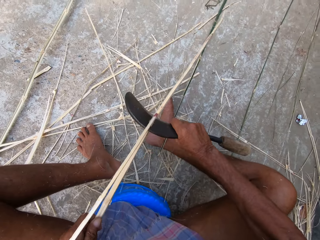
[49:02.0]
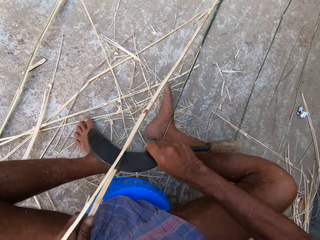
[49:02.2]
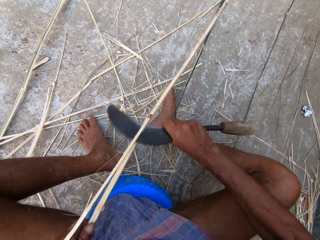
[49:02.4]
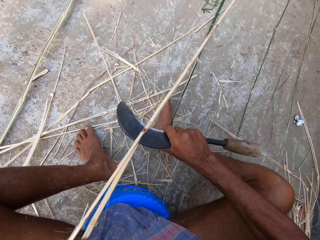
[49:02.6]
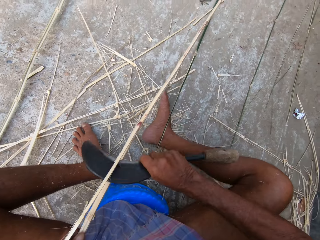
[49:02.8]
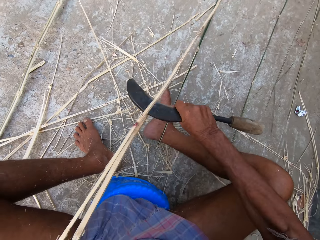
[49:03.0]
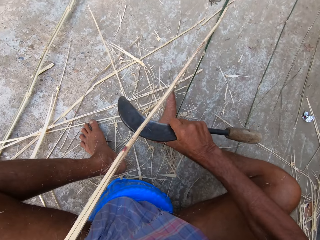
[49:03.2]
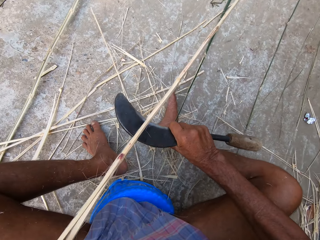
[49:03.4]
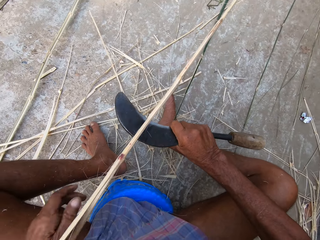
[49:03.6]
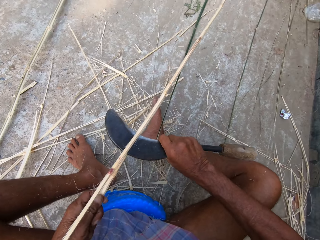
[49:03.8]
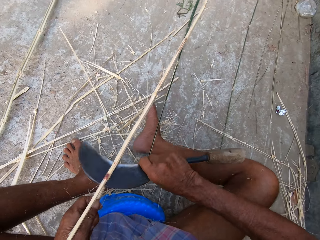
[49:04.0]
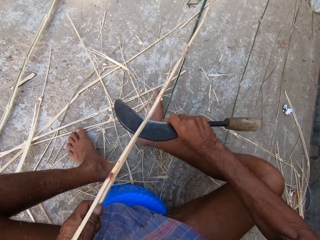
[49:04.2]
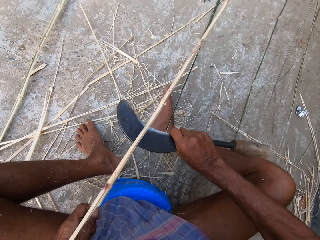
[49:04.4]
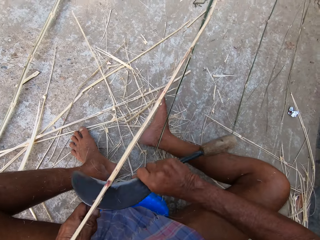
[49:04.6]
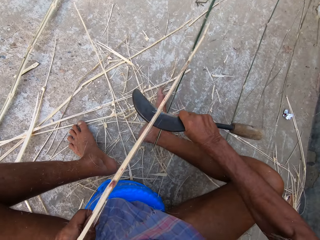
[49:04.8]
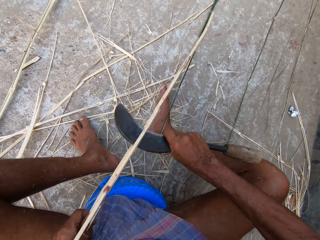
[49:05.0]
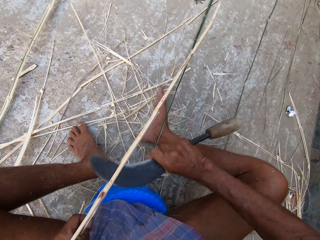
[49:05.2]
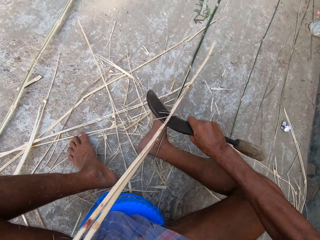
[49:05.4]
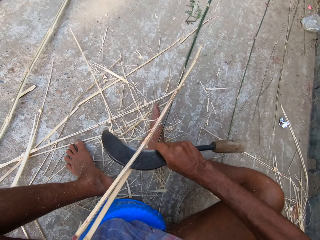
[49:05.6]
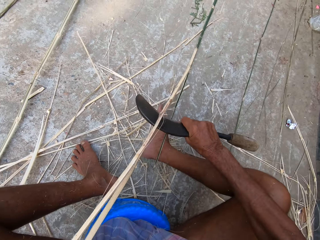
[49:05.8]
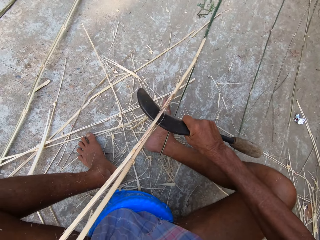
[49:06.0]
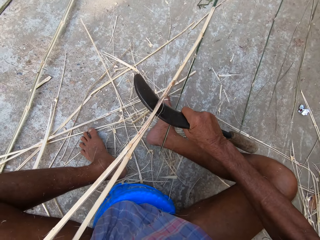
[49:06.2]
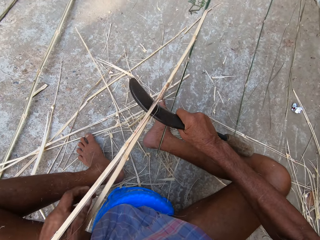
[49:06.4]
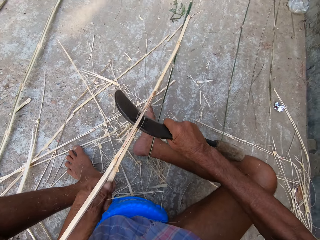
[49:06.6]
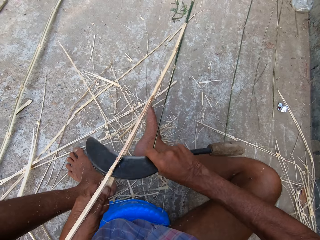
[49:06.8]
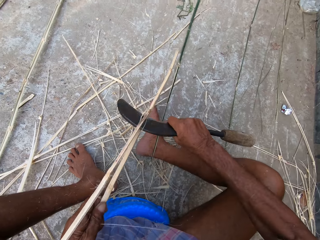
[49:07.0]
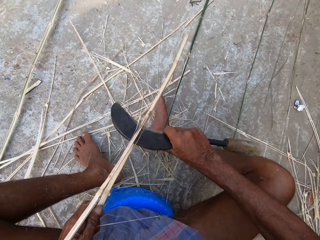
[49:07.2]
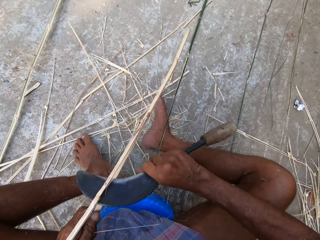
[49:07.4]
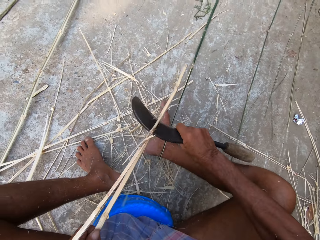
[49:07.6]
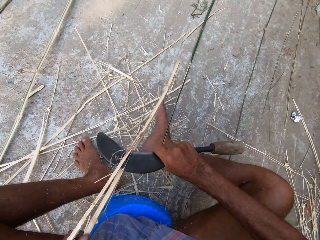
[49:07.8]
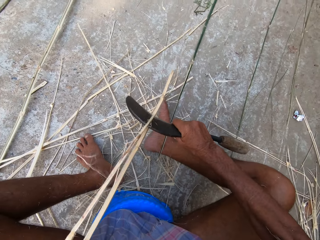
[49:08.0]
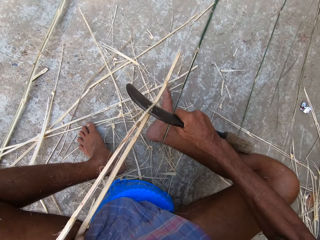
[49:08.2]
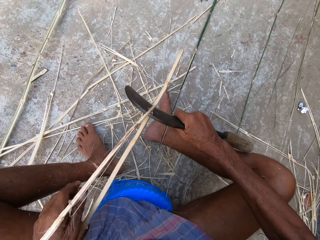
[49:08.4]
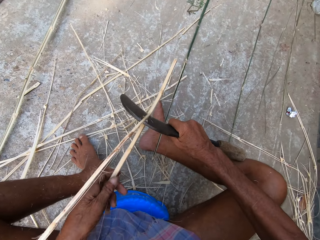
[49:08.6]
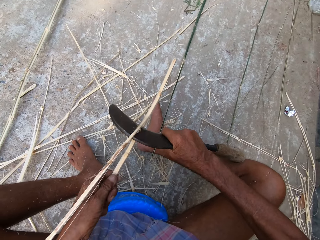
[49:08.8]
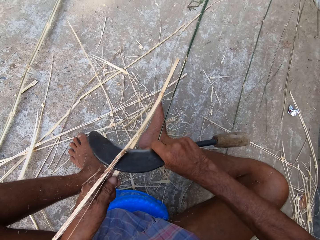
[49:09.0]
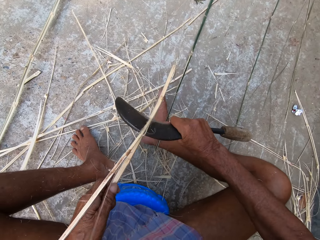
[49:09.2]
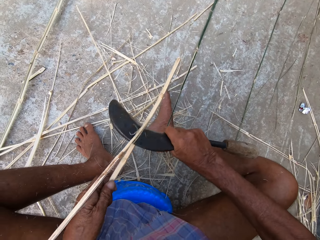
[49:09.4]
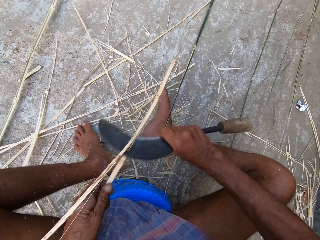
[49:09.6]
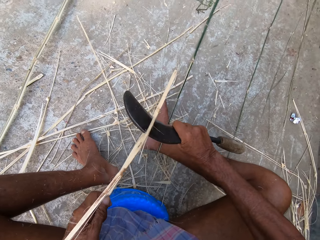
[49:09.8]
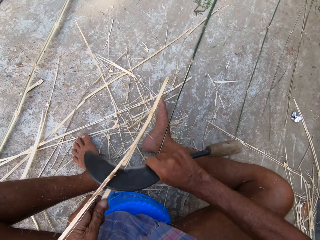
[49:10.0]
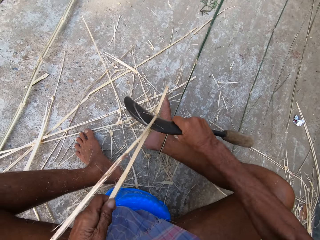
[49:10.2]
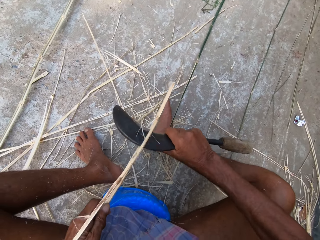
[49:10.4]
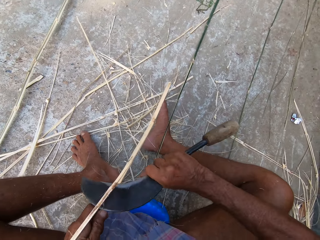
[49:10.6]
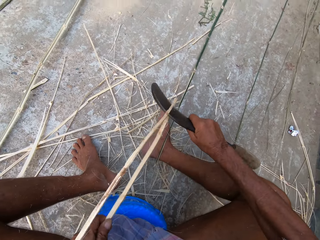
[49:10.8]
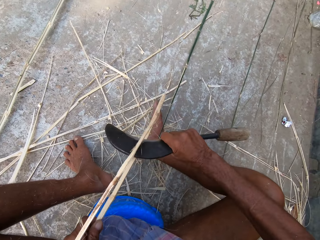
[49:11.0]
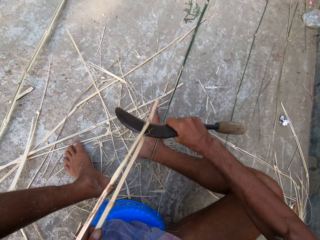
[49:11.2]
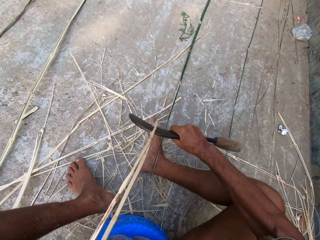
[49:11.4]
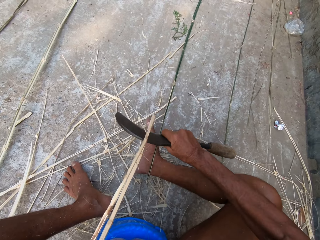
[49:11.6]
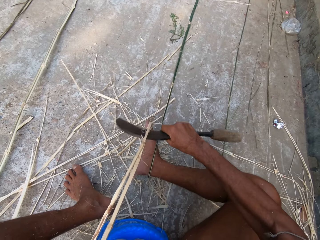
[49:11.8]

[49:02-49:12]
The camera wearer cuts a bamboo stick with a sickle tool. They cut the bamboo stick with the sickle tool again.

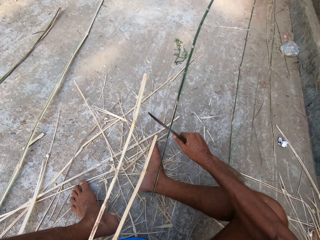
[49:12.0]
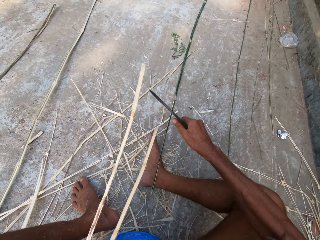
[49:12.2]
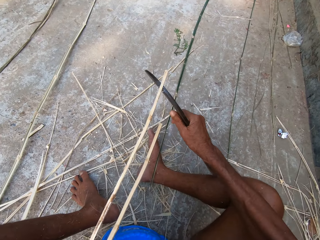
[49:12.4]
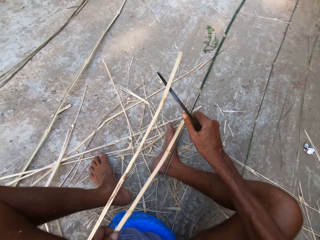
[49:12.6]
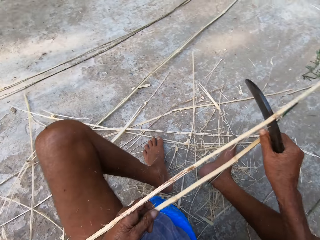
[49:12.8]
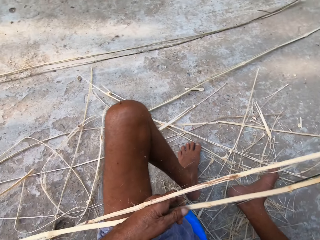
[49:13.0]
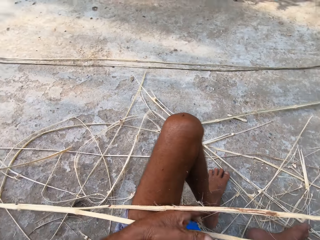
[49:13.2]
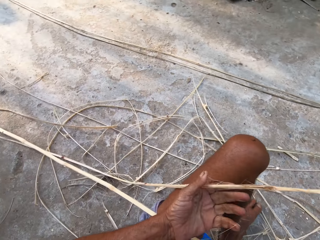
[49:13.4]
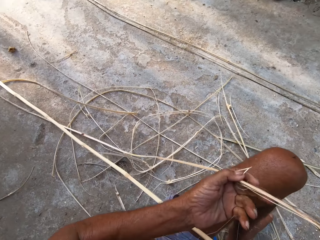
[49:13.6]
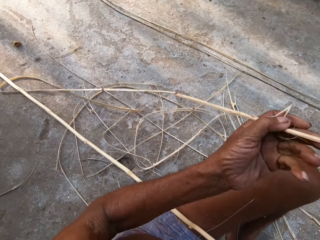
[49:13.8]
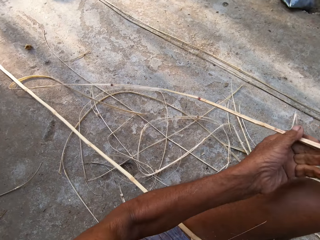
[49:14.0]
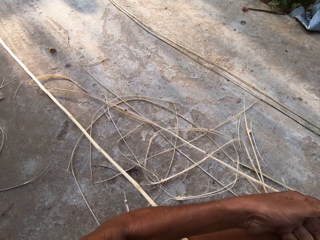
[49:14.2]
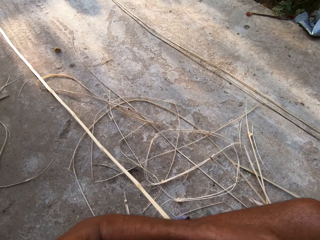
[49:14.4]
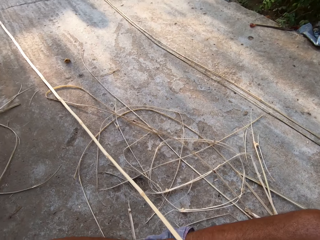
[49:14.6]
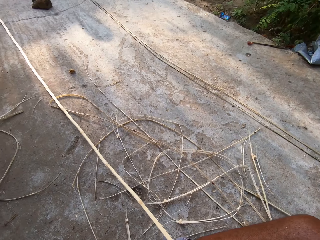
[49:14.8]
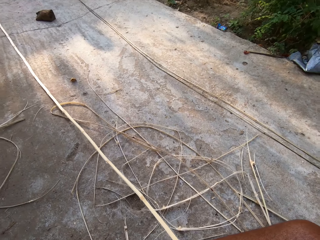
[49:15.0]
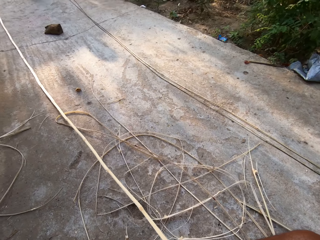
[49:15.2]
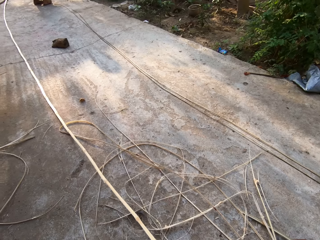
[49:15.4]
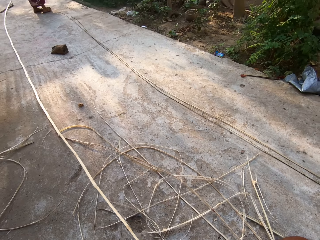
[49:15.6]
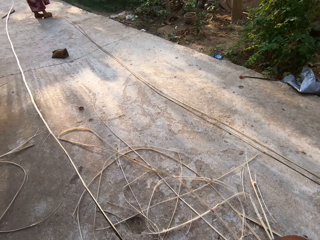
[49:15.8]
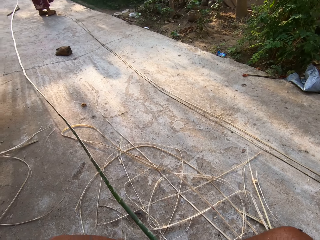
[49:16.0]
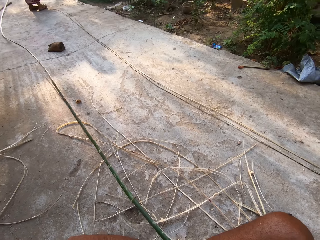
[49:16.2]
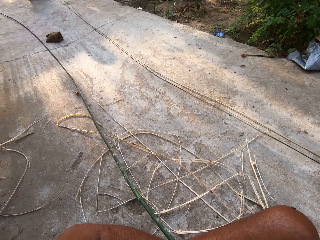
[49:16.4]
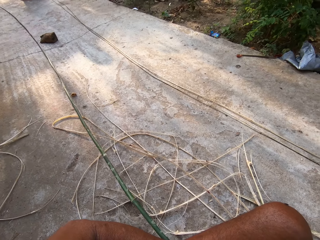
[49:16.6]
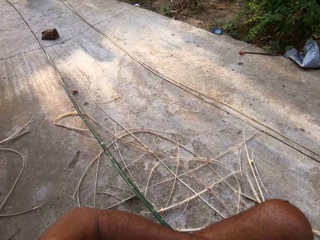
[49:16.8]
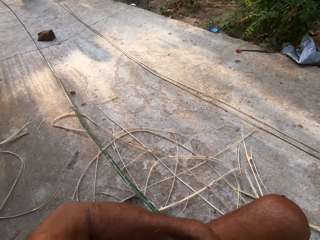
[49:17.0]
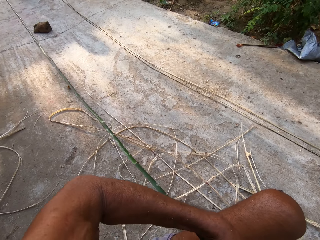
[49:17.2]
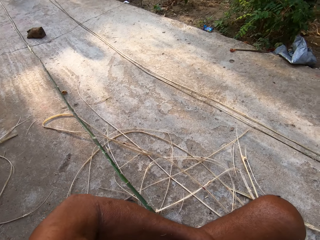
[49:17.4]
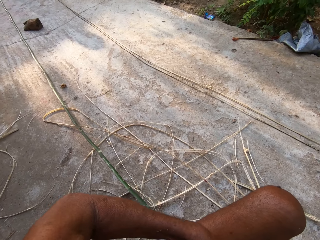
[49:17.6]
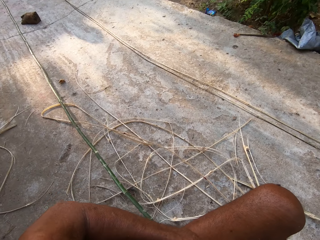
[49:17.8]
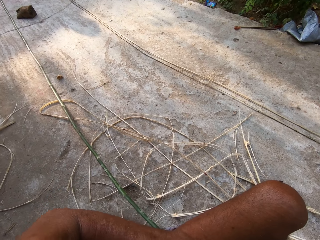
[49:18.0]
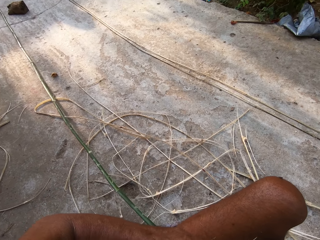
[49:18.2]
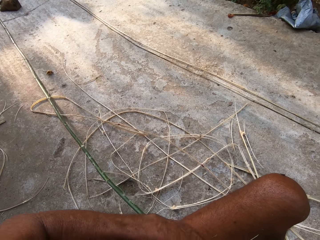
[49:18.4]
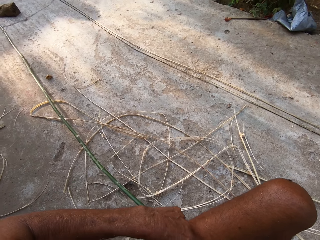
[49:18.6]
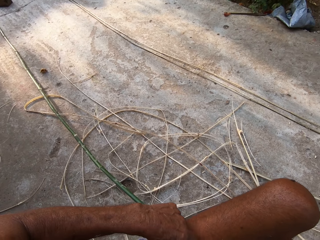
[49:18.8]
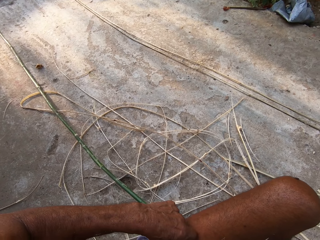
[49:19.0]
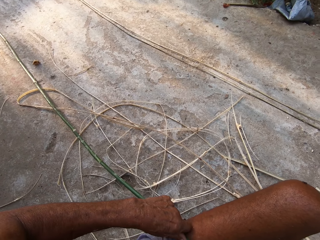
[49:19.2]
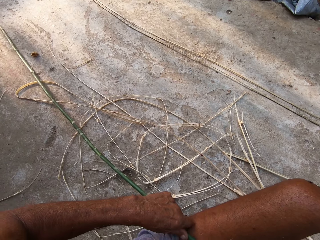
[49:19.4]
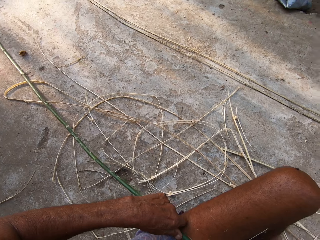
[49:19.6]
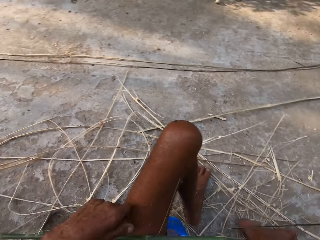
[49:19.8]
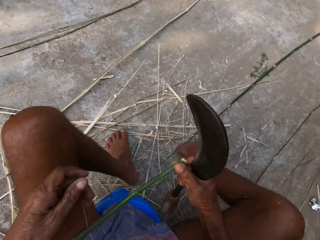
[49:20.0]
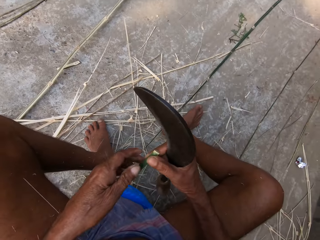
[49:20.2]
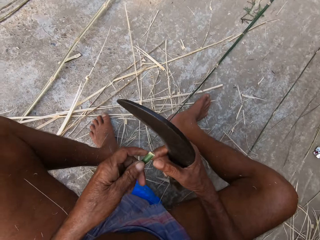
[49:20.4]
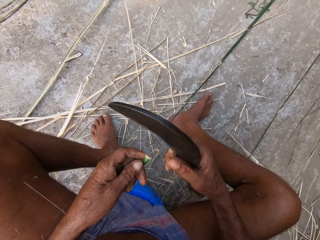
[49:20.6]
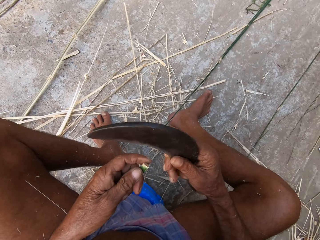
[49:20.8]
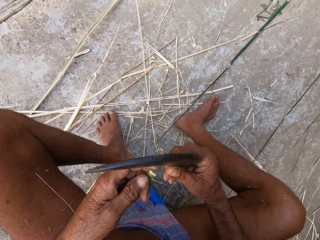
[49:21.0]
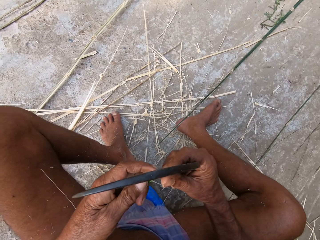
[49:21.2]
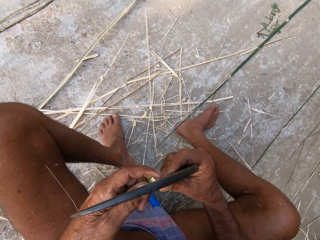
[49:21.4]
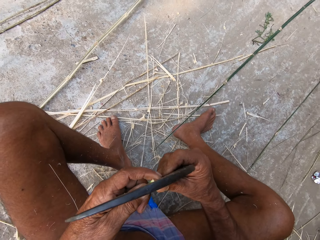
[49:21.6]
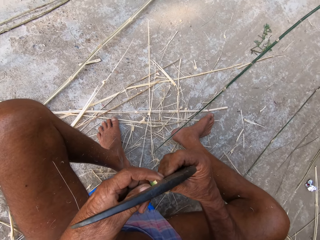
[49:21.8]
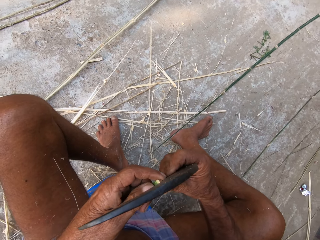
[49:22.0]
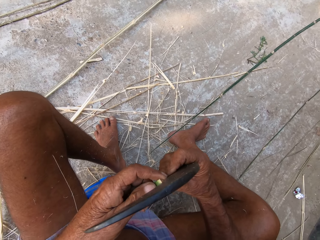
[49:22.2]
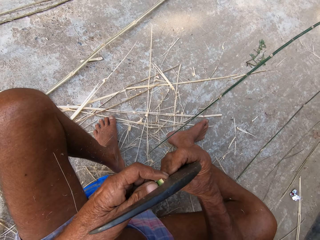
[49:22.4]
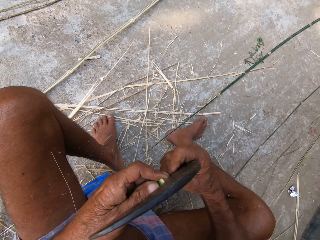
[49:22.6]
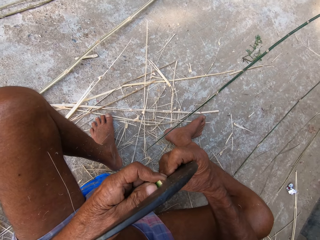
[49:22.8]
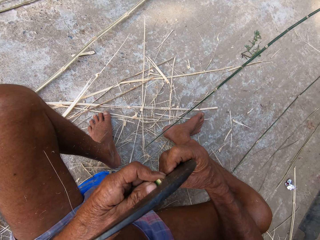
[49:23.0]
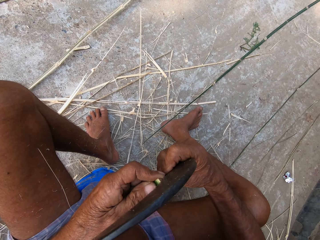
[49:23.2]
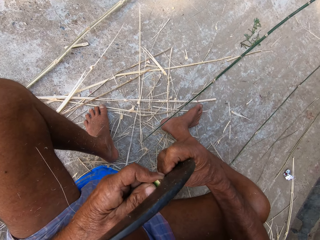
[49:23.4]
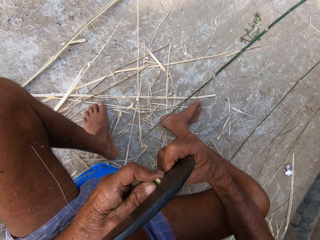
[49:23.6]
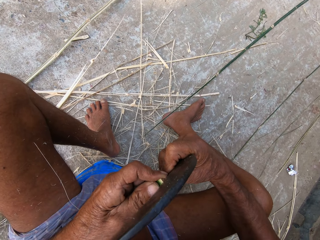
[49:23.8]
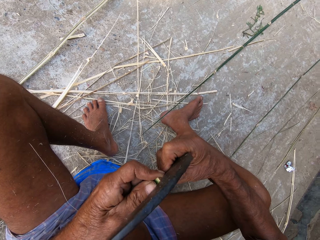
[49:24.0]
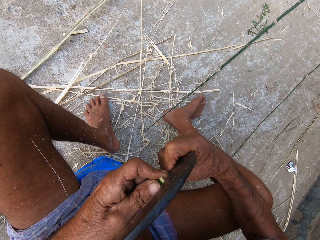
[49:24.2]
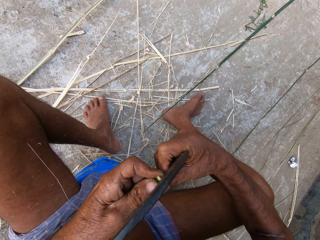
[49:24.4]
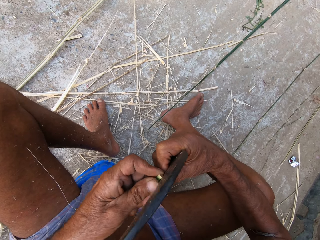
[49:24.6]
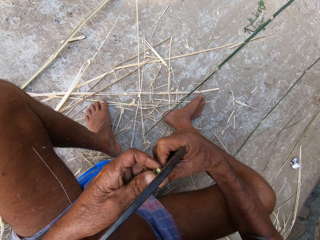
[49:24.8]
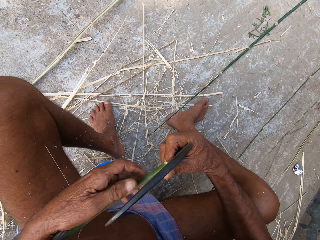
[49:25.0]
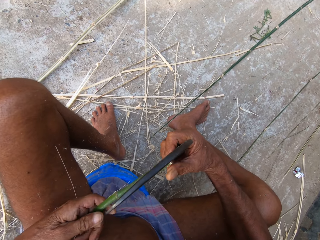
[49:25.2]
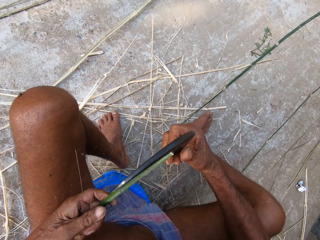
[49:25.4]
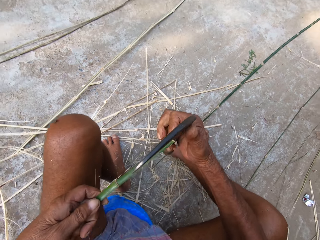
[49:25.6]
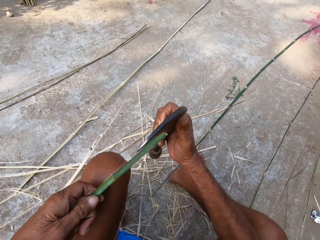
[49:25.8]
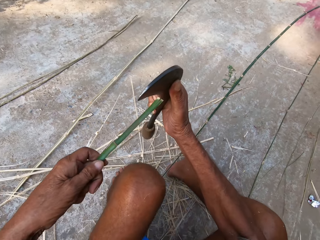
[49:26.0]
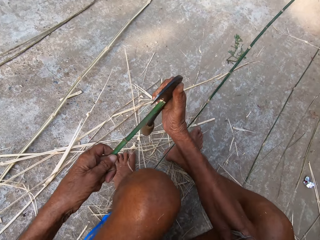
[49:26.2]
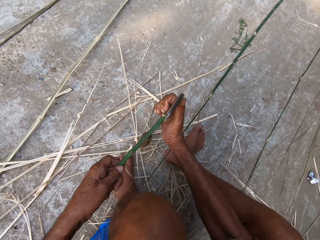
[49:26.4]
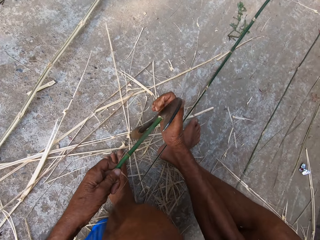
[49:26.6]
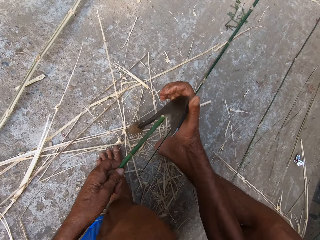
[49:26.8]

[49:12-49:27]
The camera wearer lifts a bamboo strip with his left hand. He looks around. He drops a slash bamboo stick. He turns the bamboo stick. He places the sickle on the edge of the bamboo stick. He cuts the bamboo stick with the sickle tool. He pushes the sickle into the edge of the bamboo stick with his right hand. He splits the bamboo in his left hand into halves with the knife in his right hand. He peels the bamboo stick. He peels the bamboo stick again. He places the kukri on the floor with his right hand.
